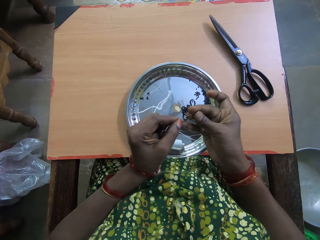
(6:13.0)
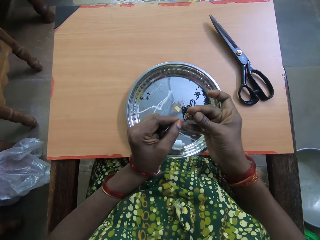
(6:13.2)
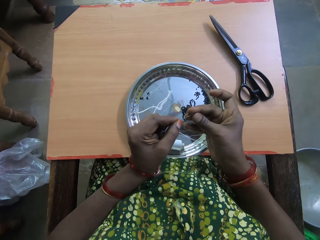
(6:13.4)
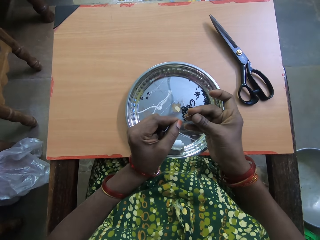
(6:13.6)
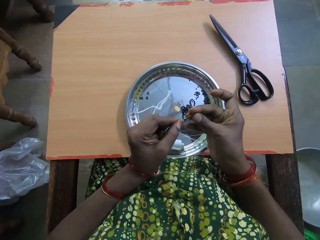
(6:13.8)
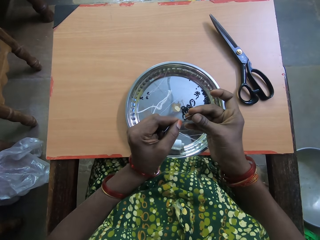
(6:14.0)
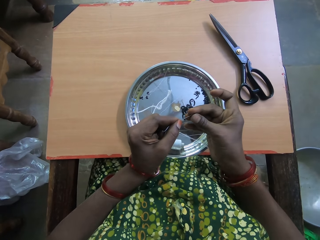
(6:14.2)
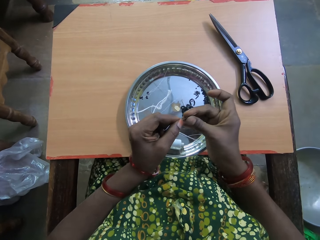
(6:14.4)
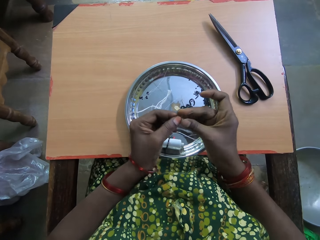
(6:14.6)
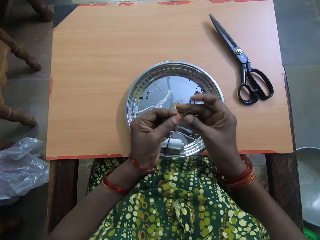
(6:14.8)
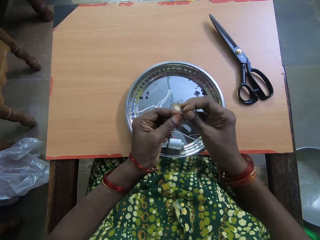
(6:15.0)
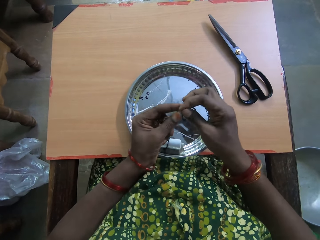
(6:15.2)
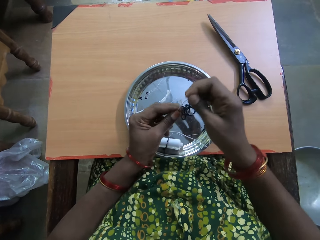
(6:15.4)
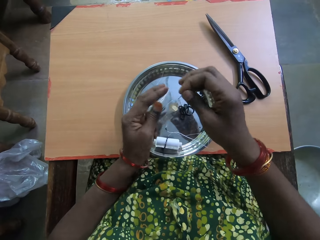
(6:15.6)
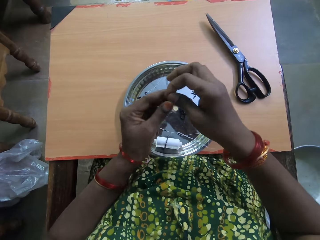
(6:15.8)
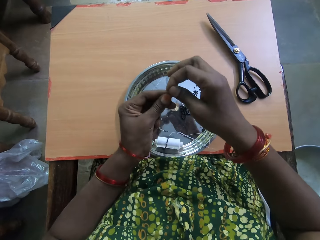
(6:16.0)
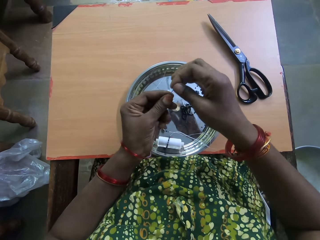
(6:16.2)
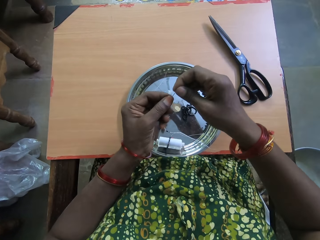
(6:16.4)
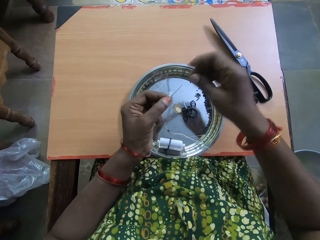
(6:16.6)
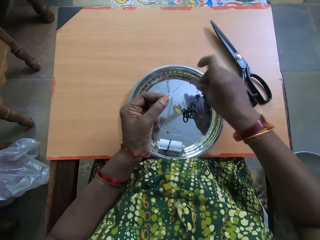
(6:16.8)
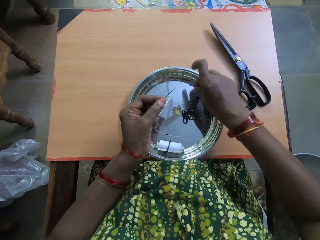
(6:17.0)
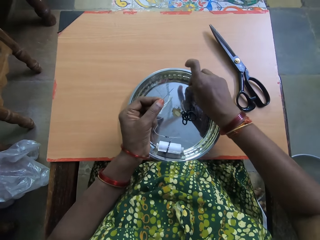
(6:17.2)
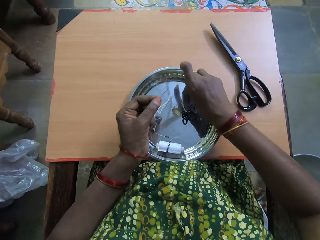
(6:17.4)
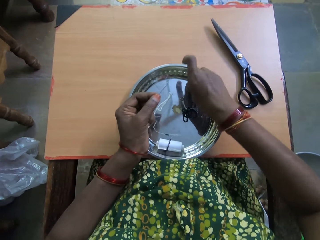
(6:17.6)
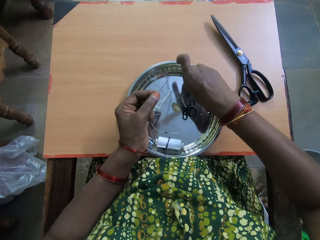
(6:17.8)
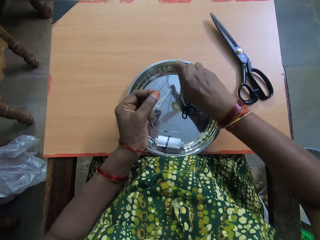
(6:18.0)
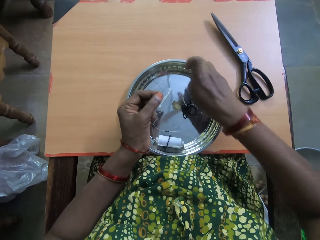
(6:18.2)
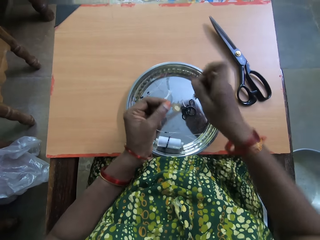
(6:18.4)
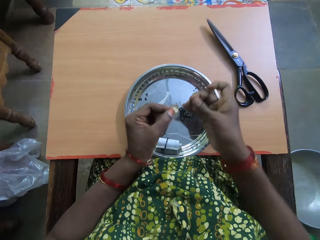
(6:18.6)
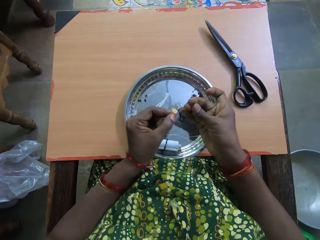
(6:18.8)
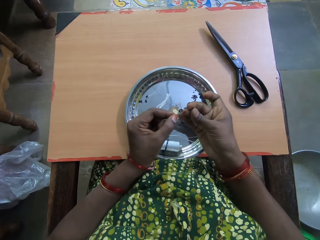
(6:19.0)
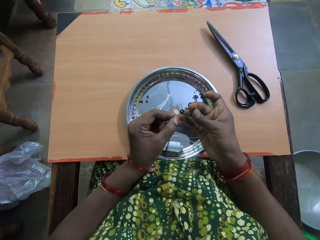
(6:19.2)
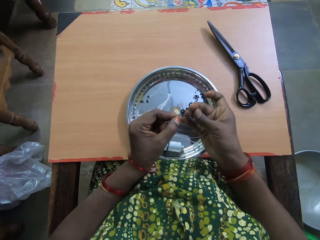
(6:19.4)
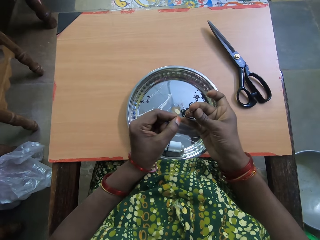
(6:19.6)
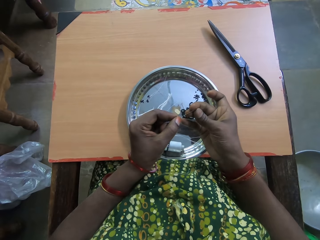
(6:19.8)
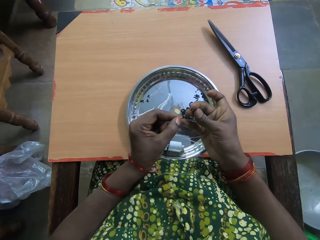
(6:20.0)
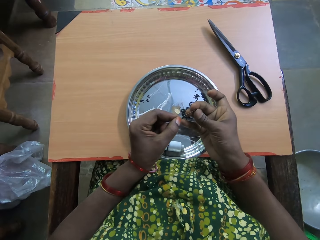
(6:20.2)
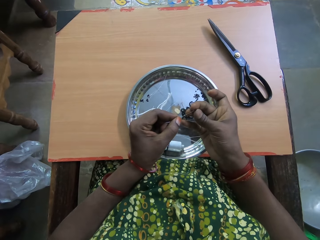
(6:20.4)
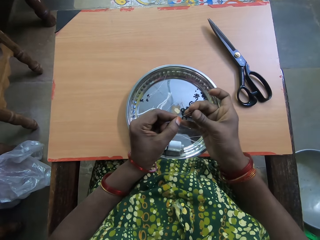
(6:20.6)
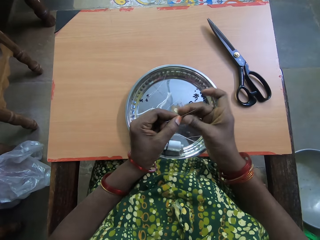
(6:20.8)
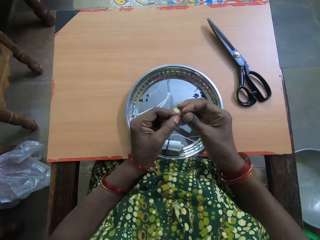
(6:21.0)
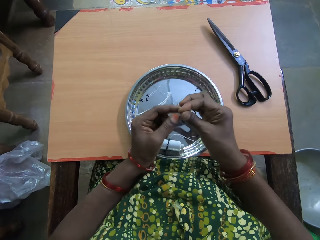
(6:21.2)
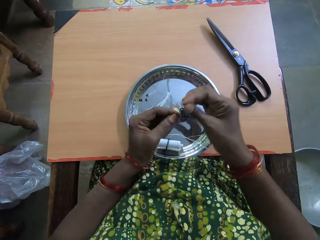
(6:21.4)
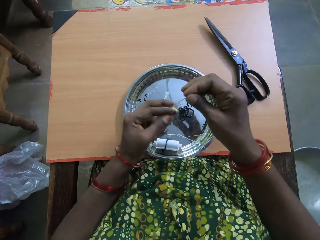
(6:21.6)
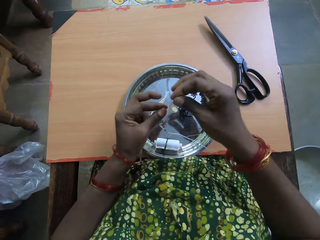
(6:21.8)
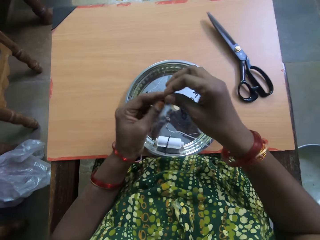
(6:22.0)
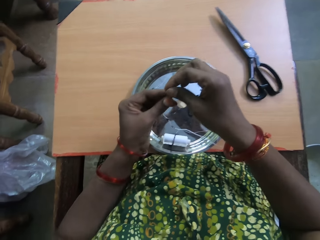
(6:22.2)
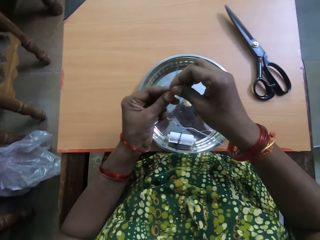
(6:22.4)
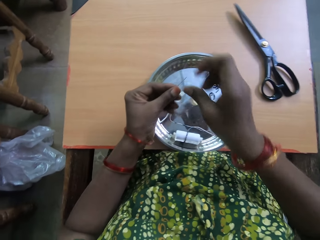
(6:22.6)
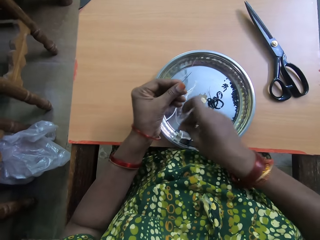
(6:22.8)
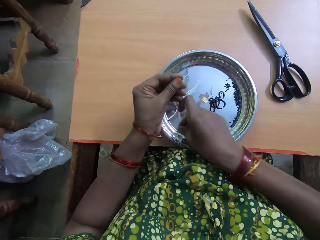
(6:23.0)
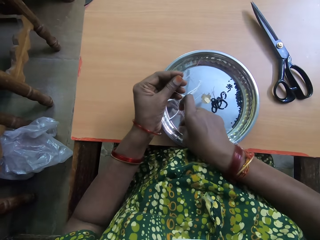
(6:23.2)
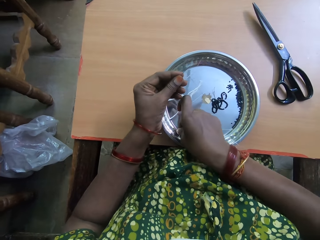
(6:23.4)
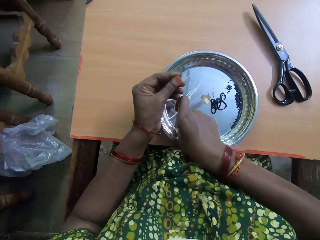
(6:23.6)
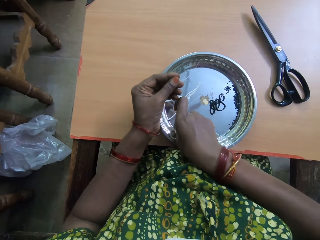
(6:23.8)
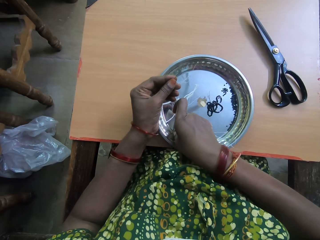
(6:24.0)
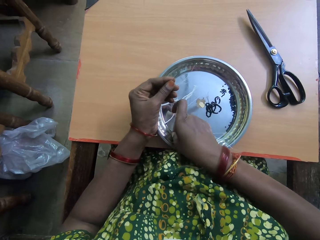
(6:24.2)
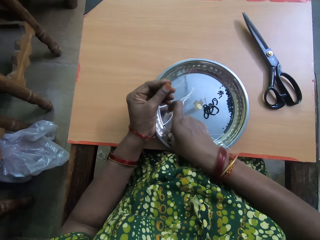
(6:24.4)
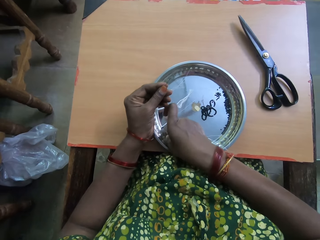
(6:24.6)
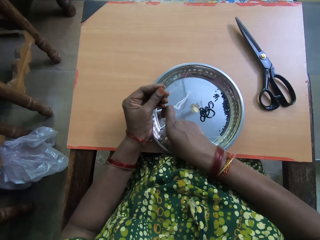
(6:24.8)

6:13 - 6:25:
The camera wearer drags down the bead in the thread with her left hand. She picks up another bead from the tray on the table with her right hand. She inserts the bead into the thread with her right hand. She drags down the bead in the thread with her left hand.

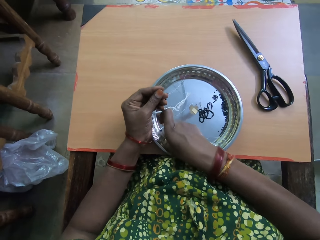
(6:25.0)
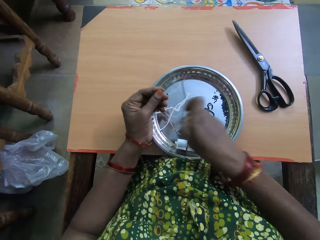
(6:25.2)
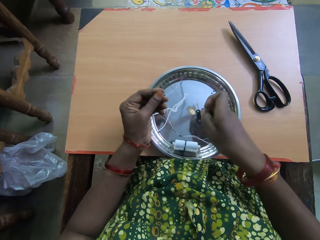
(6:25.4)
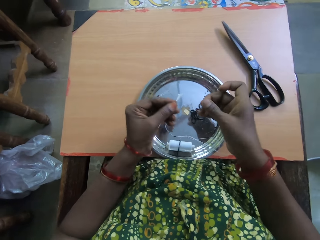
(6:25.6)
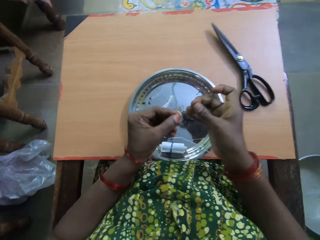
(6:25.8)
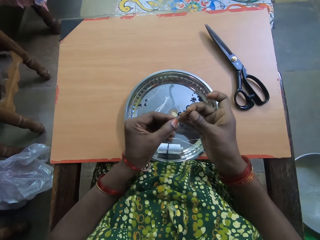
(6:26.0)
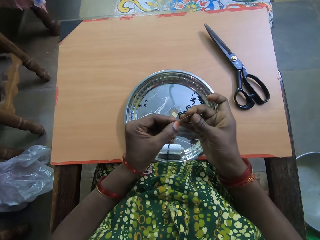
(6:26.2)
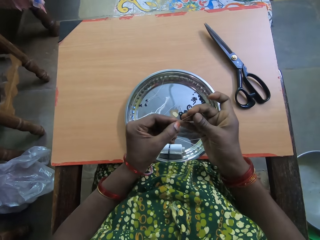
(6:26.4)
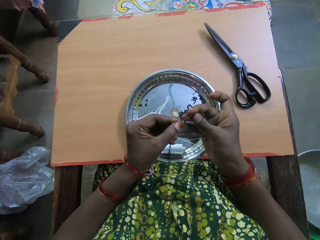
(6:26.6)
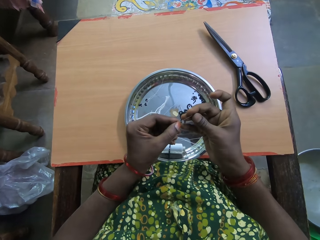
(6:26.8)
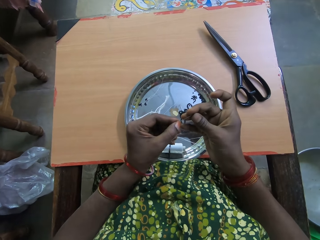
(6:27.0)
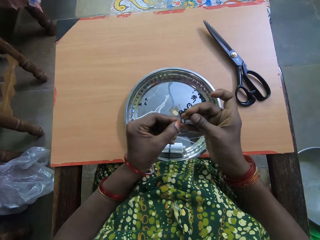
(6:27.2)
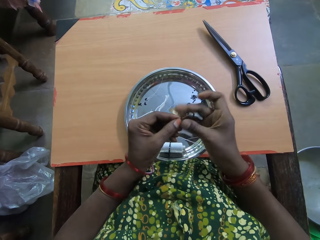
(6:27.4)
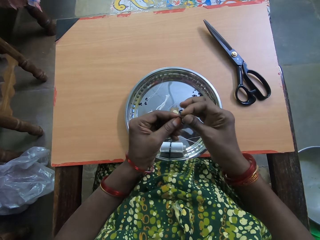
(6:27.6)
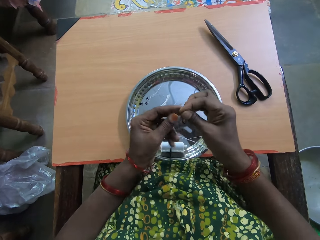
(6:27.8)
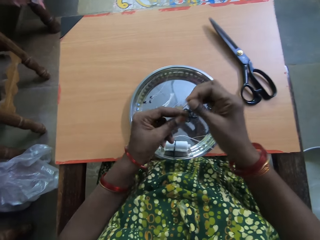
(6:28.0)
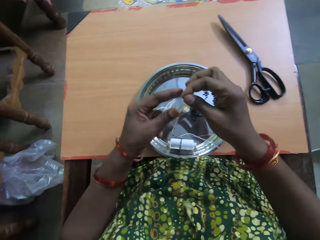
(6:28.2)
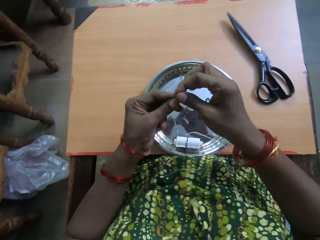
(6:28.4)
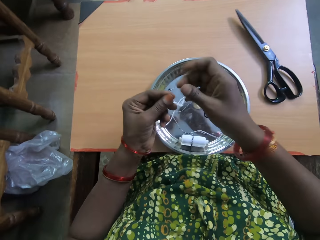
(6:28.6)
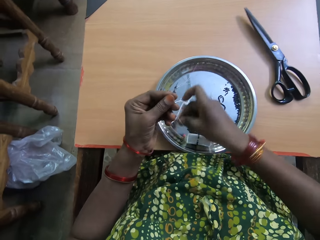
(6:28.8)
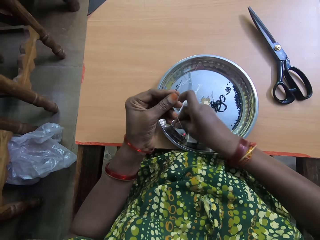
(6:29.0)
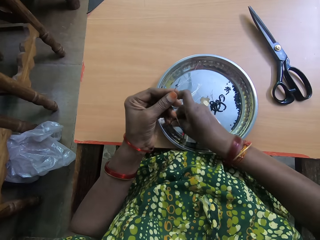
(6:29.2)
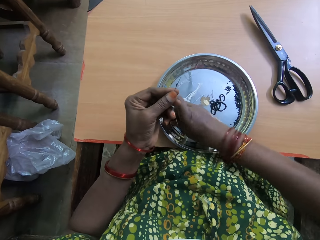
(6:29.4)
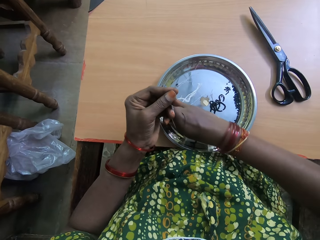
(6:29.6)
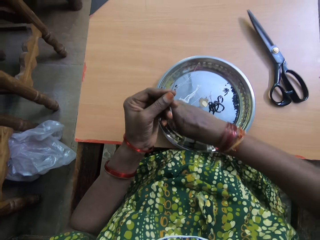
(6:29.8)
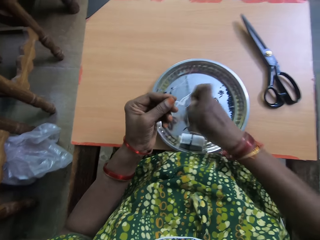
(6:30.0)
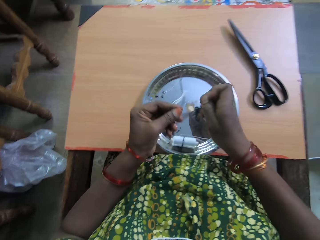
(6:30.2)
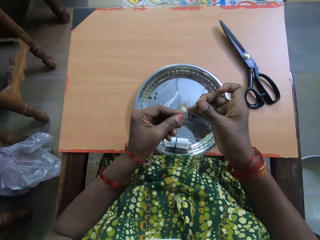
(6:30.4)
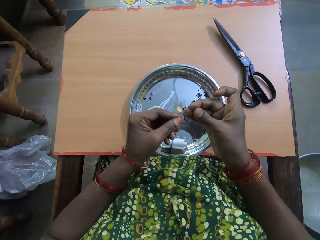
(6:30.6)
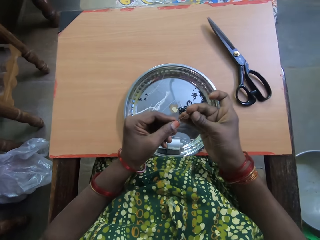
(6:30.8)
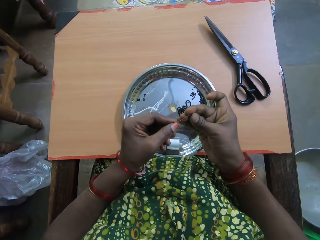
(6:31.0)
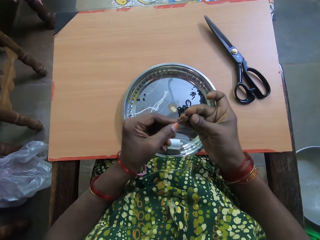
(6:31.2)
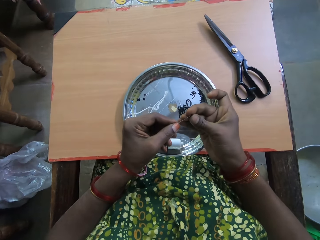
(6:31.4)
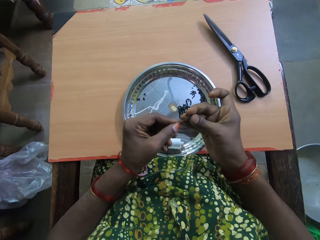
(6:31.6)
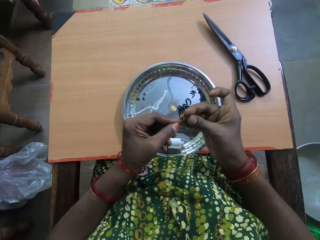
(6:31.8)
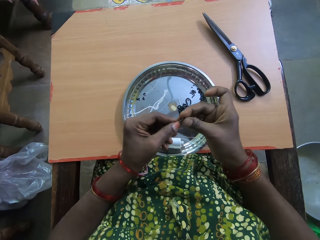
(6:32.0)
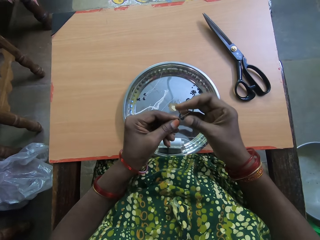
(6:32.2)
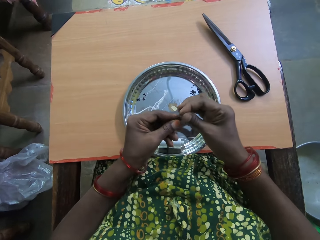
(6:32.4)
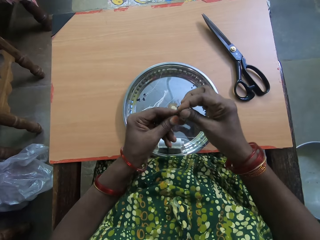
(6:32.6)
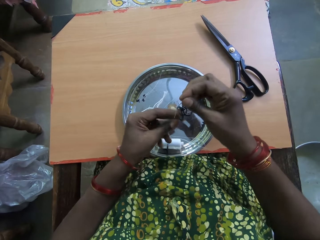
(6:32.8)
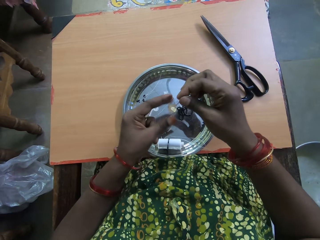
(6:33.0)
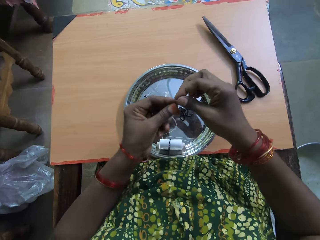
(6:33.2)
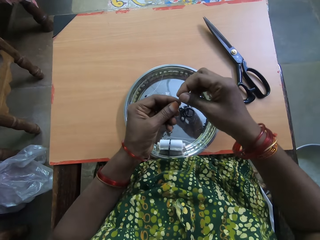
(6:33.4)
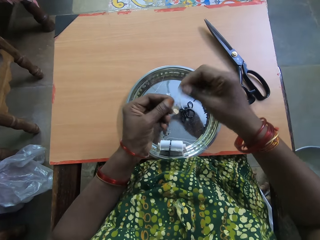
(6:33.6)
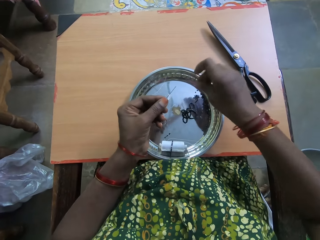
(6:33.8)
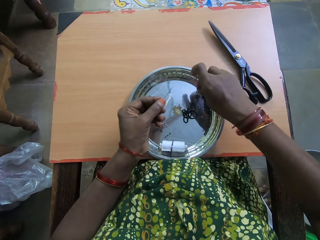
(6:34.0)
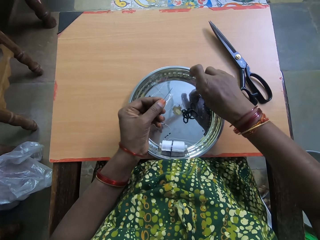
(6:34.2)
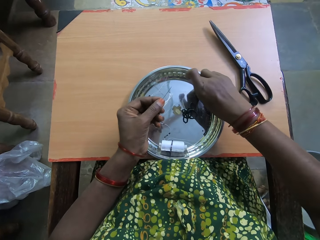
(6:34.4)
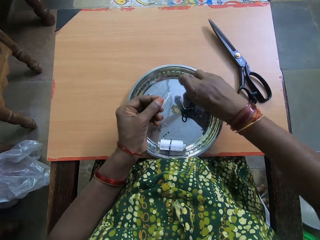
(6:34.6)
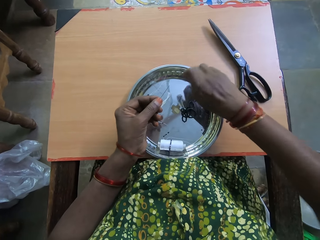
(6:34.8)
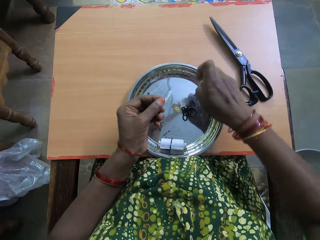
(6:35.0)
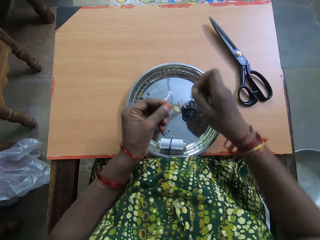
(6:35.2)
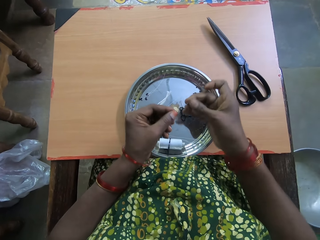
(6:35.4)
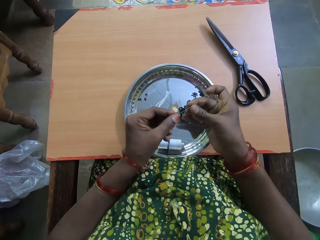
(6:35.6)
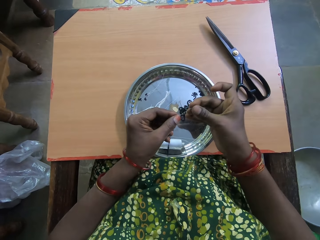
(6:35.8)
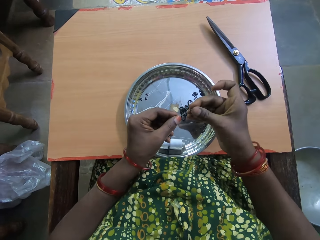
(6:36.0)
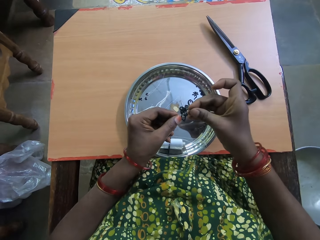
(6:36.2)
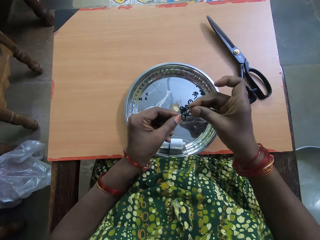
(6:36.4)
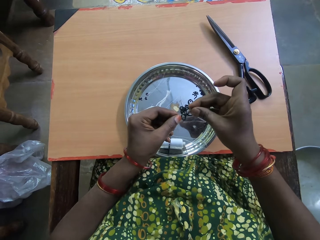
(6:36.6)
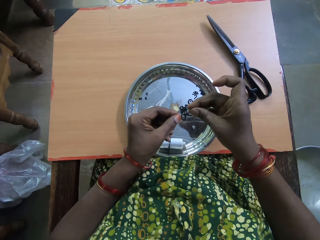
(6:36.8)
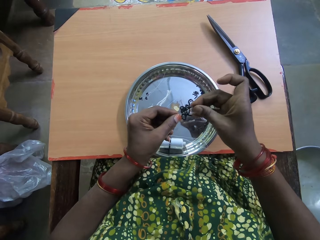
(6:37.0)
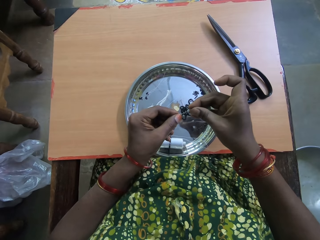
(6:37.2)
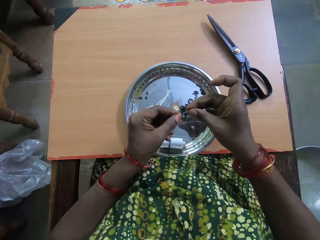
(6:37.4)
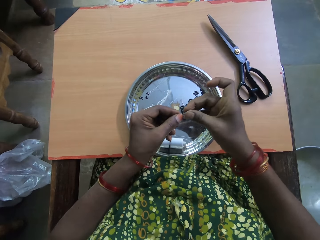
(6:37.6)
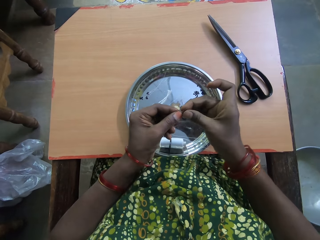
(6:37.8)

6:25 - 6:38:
The camera wearer picks up another bead from the tray on the table with her right hand. She inserts the bead into the thread with her right hand. She drags down the bead in the thread with her left hand. She picks up another bead from the tray on the table with her right hand. She inserts the bead into the thread with her right hand. She drags down the bead in the thread with her left hand. She picks up another bead from the tray on the table with her right hand.
